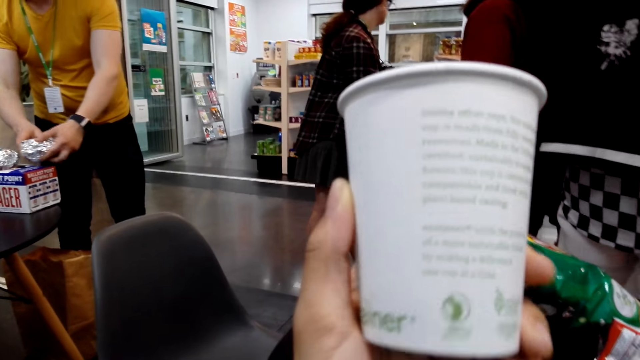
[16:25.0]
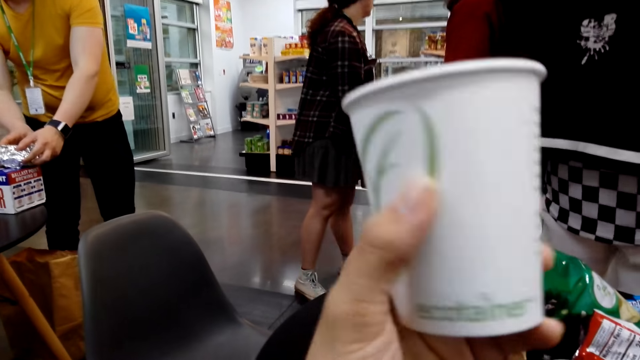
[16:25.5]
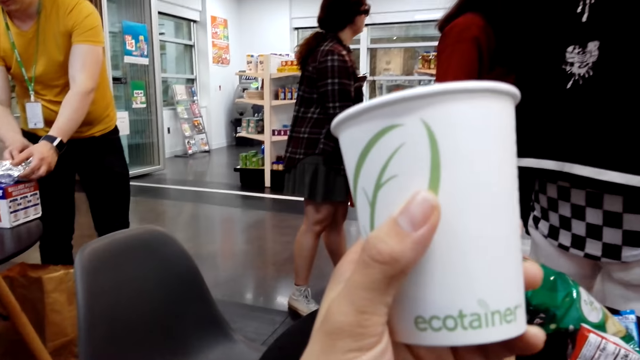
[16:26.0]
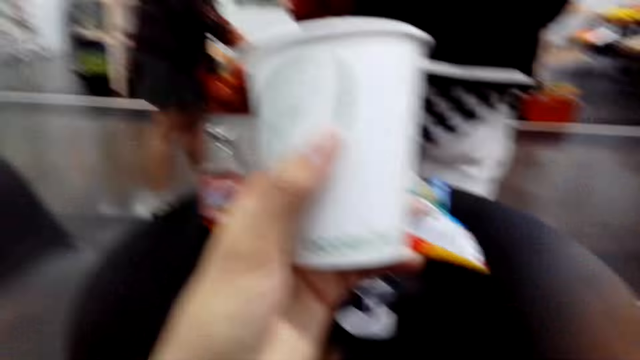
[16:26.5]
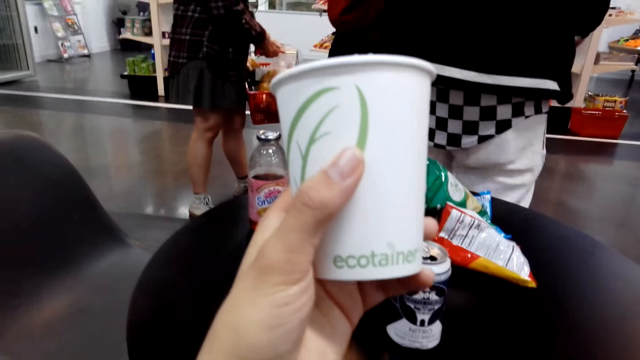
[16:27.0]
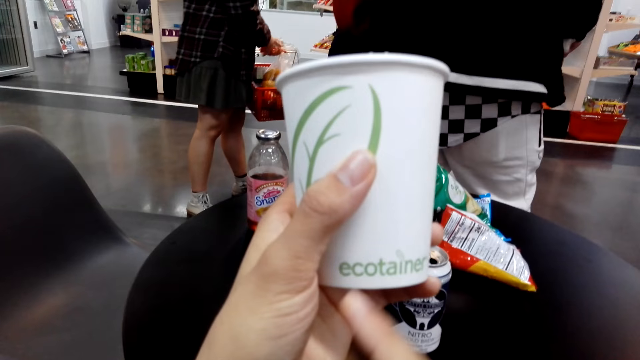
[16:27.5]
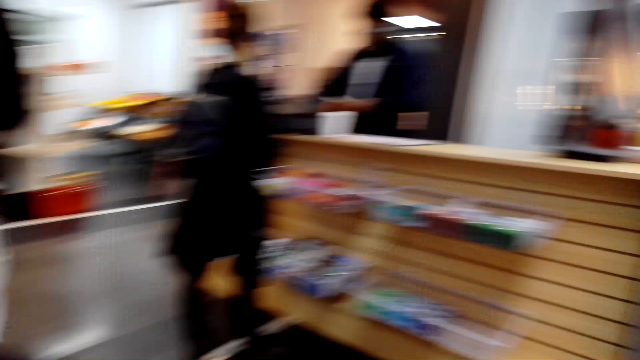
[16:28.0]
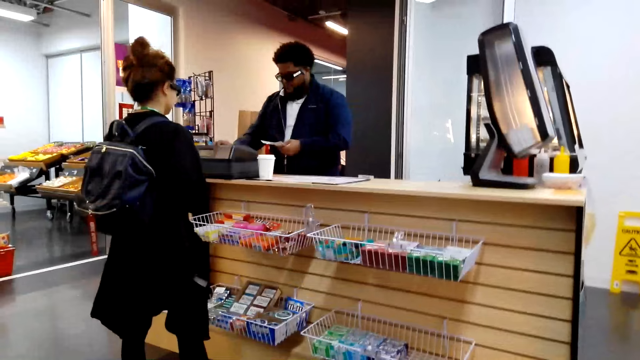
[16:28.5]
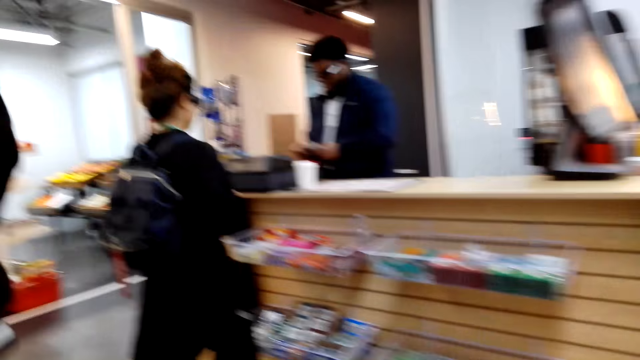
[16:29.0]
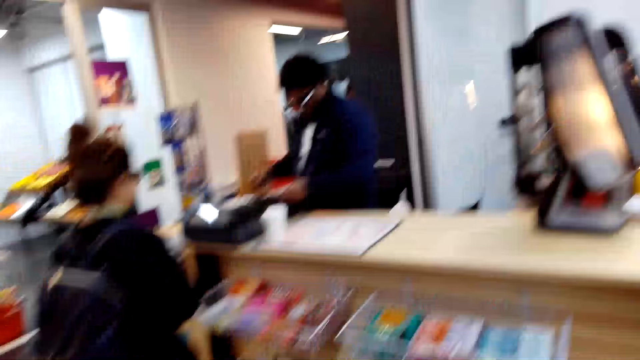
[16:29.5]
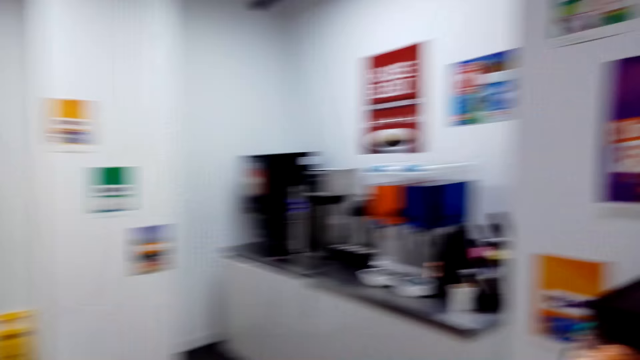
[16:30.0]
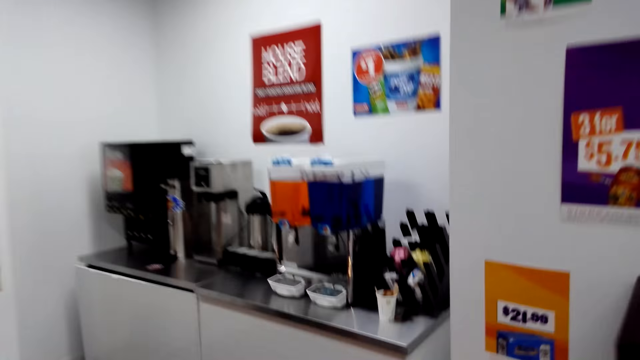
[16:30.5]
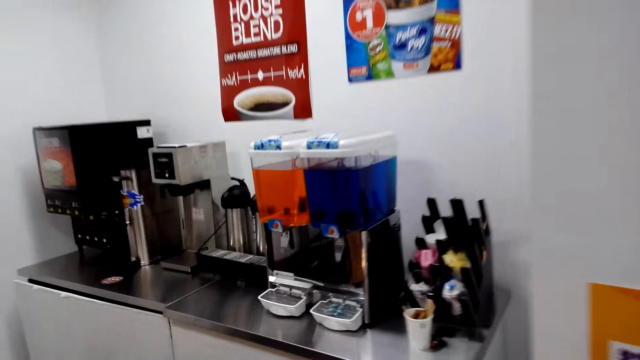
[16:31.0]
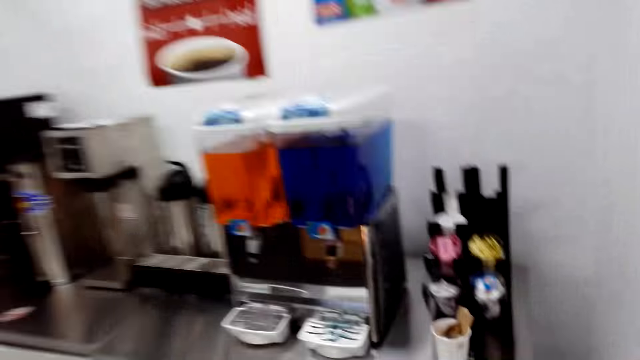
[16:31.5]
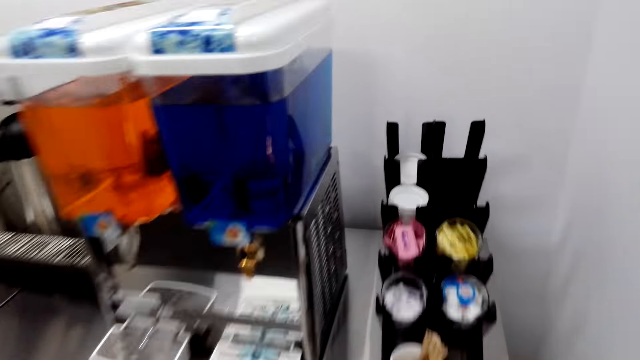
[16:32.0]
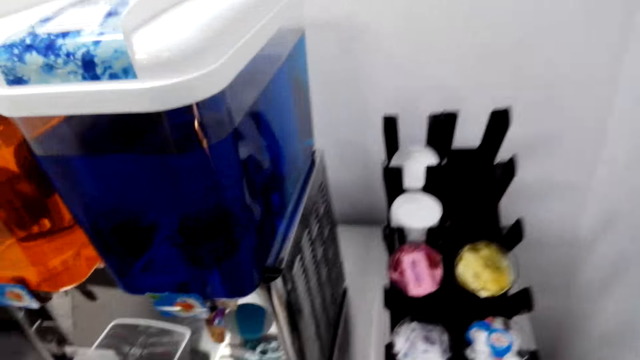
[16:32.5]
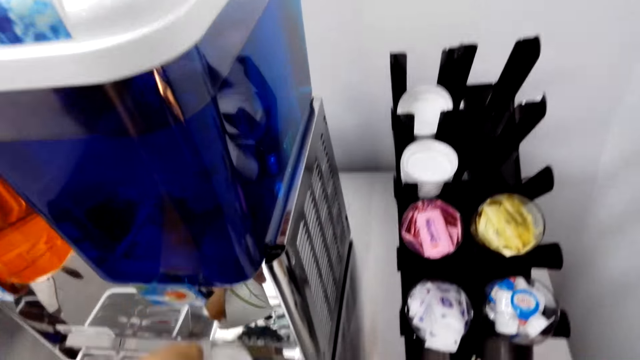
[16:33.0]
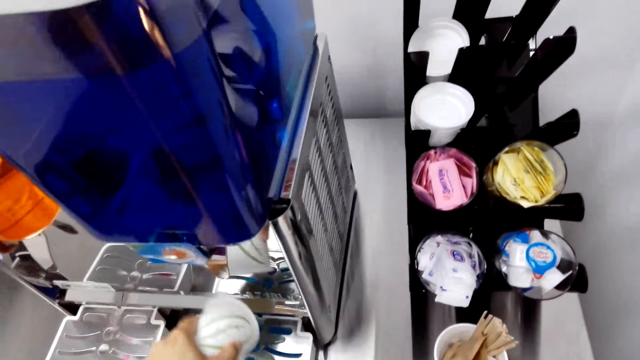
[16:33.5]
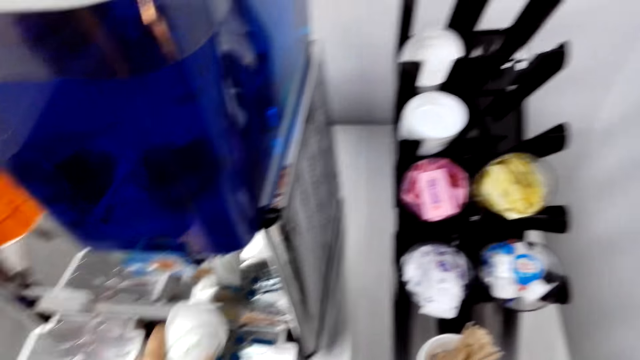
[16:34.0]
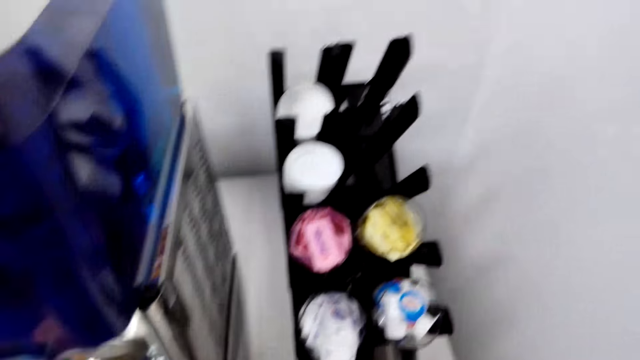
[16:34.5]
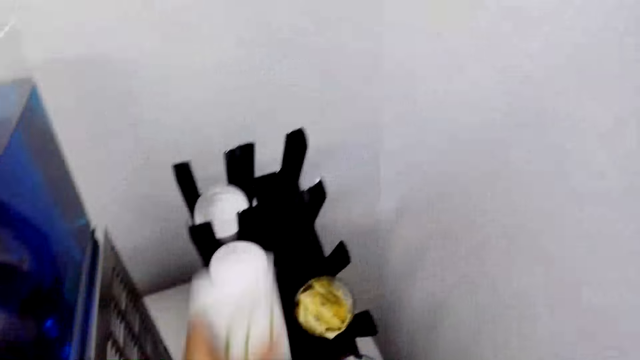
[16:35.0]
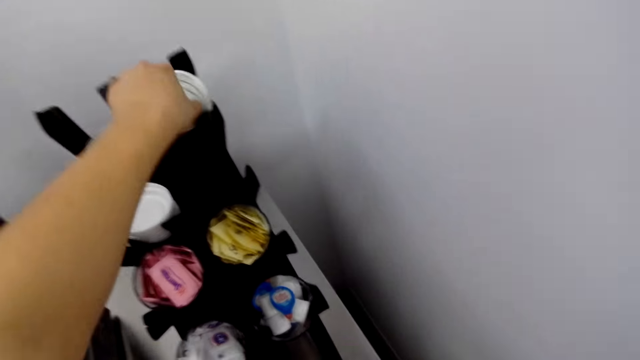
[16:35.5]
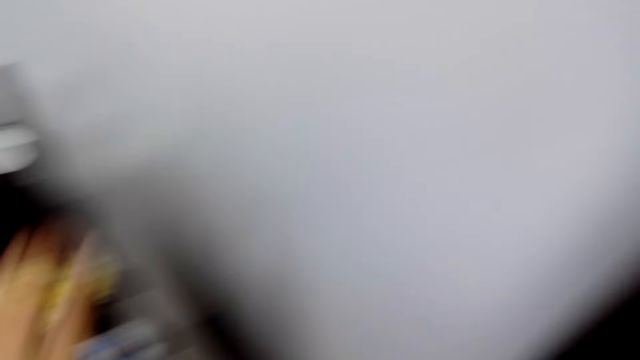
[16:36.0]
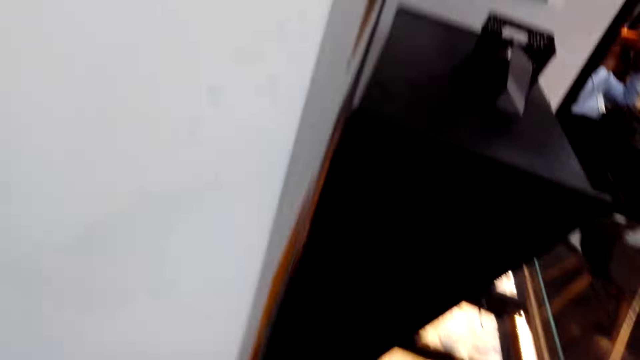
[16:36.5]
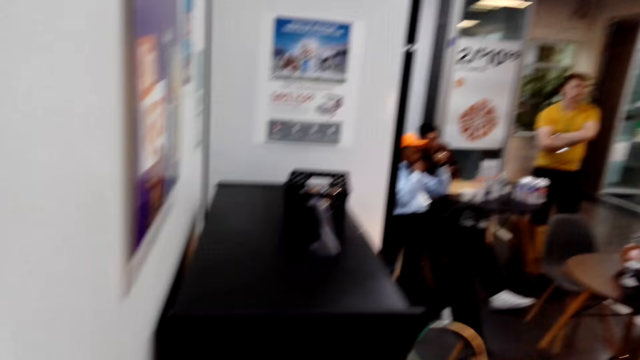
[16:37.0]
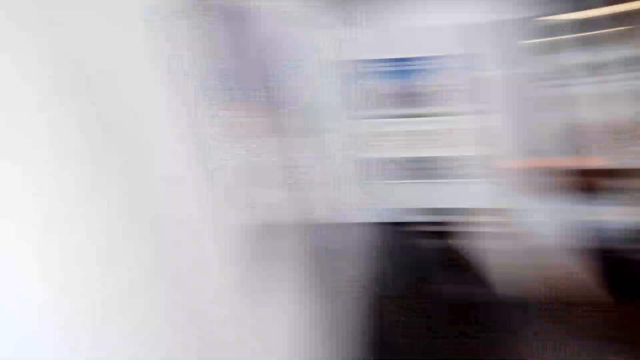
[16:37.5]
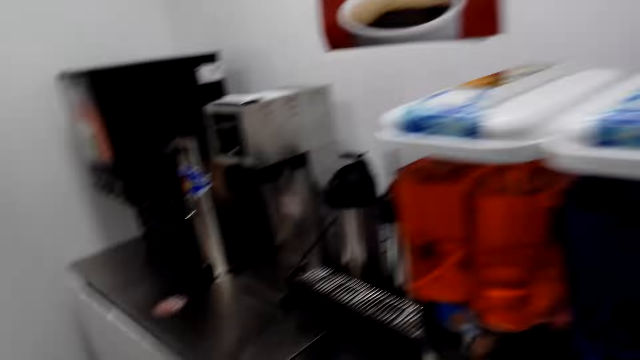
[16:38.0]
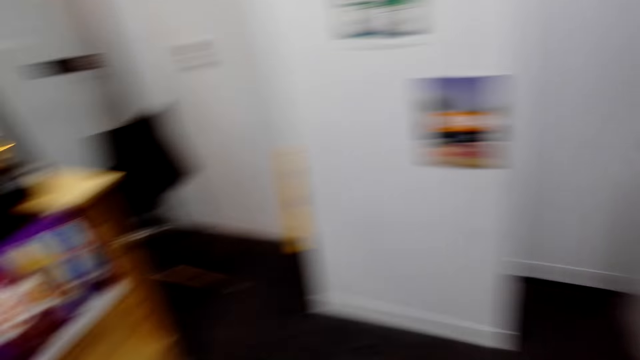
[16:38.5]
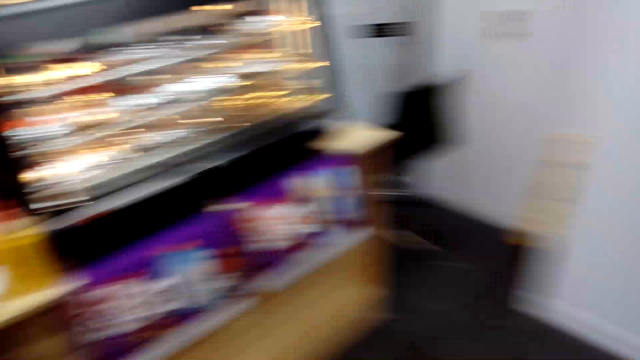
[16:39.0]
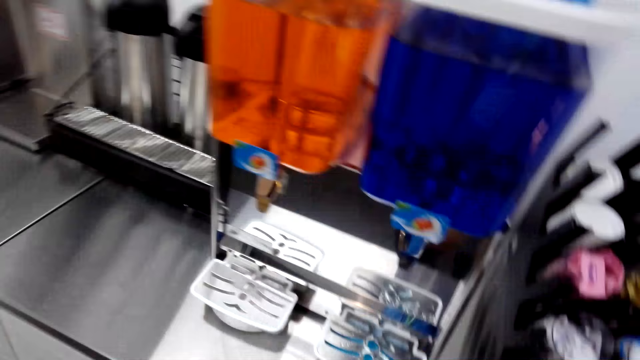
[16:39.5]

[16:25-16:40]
The camera wearer moves around. They place the tumbler on the dispenser. They place the tumbler on the holder. They move around.

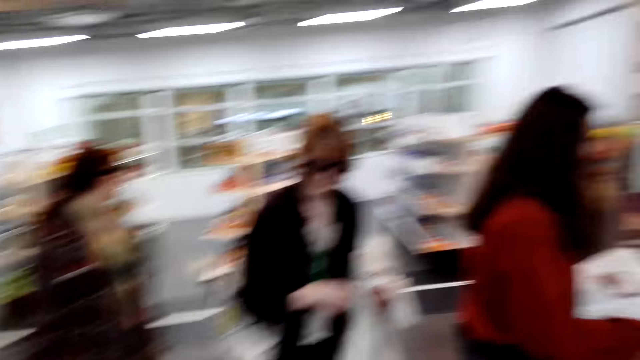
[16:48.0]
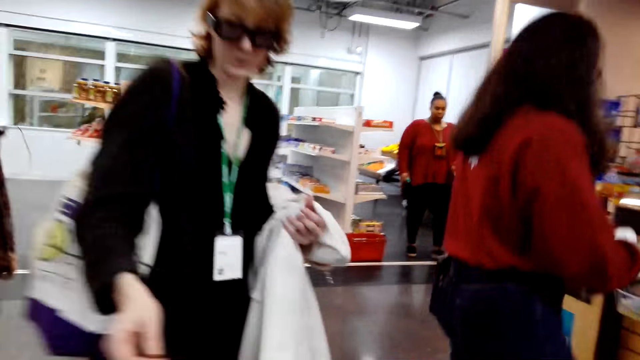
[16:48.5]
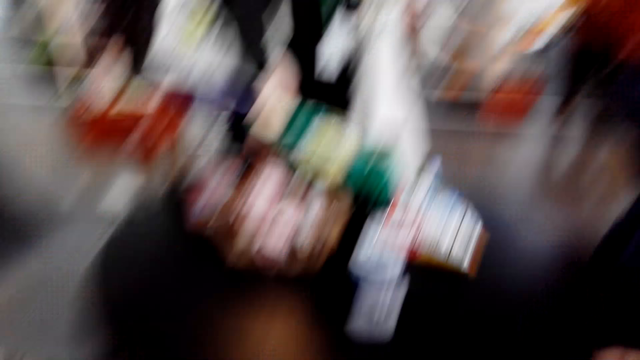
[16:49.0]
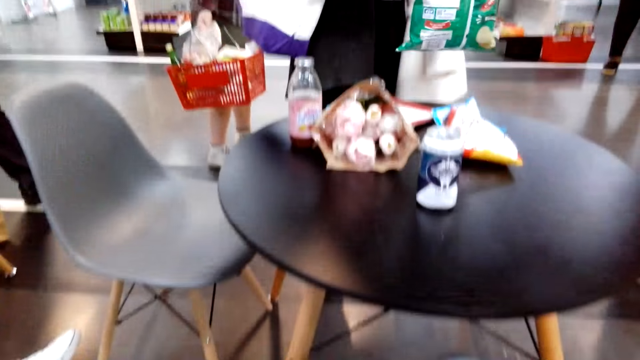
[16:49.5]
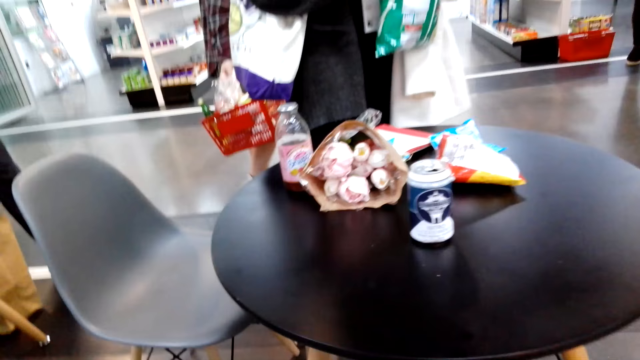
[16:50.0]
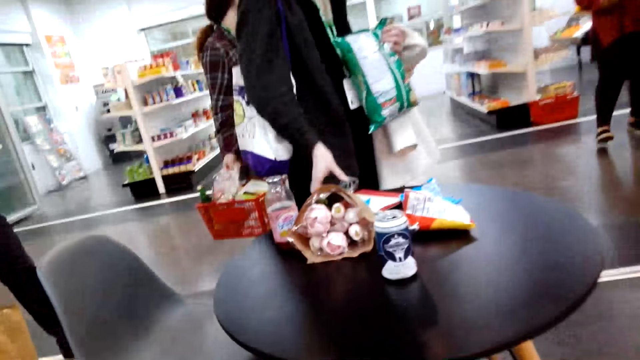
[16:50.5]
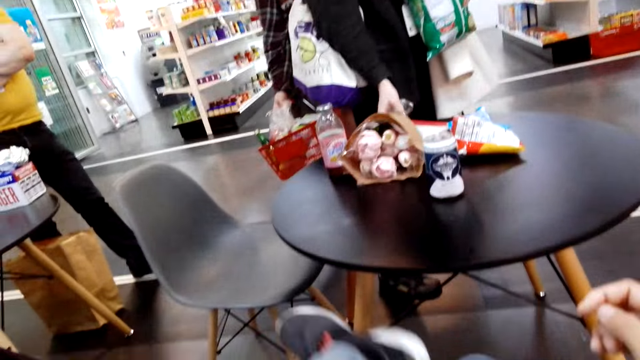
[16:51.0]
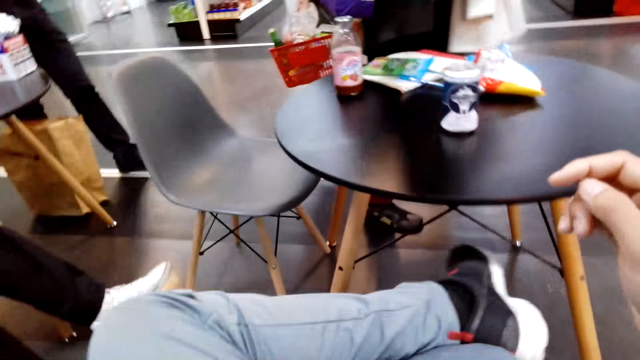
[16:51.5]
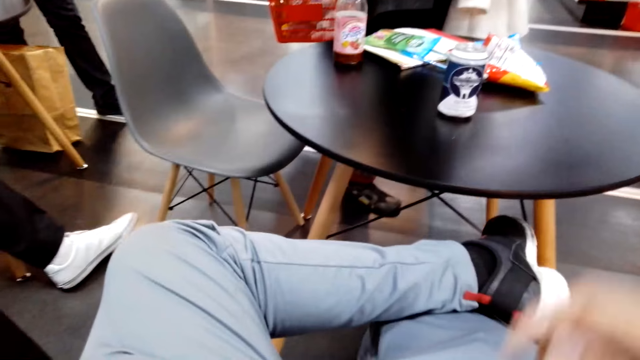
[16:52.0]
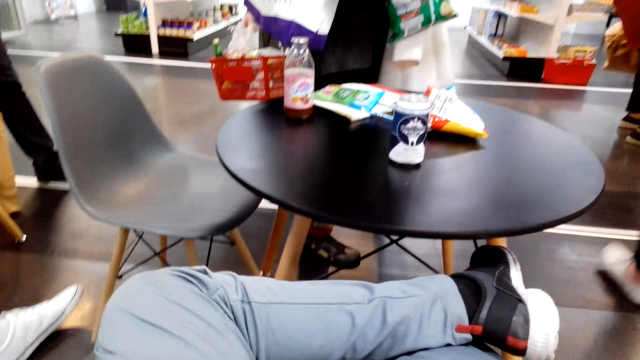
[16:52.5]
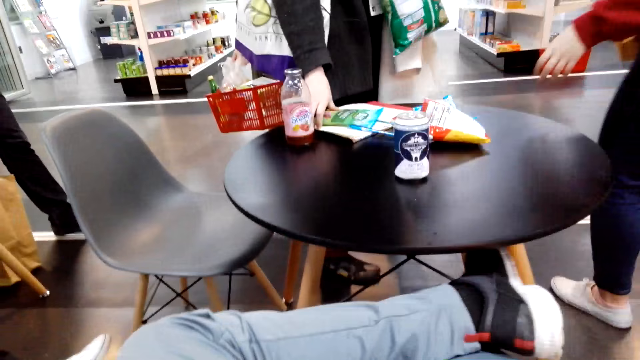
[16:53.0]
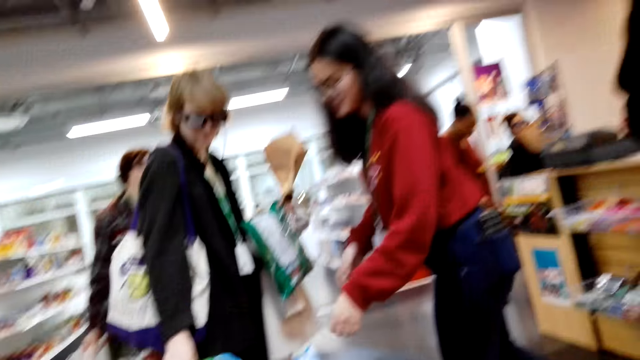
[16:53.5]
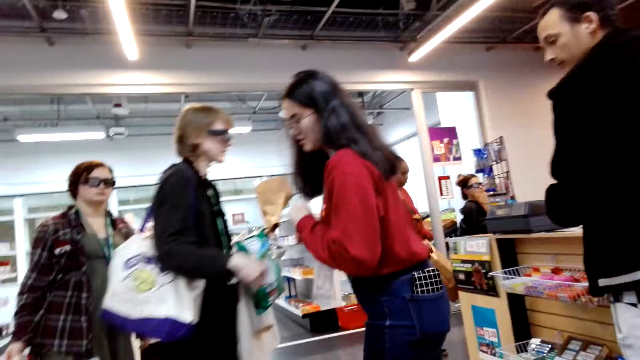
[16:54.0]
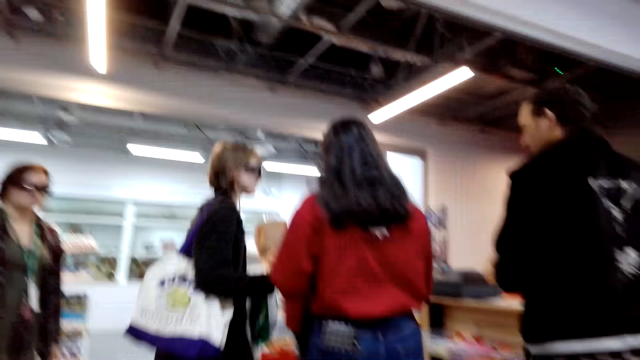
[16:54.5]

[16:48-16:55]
The camera wearer sits down.
